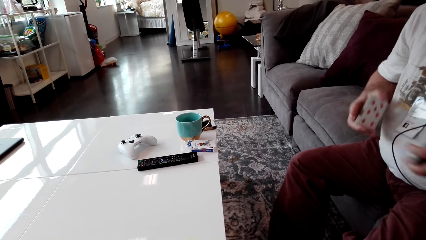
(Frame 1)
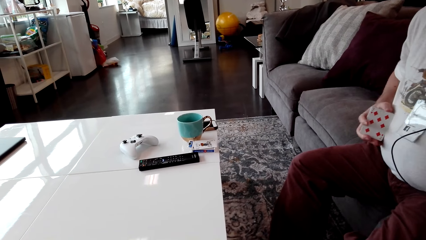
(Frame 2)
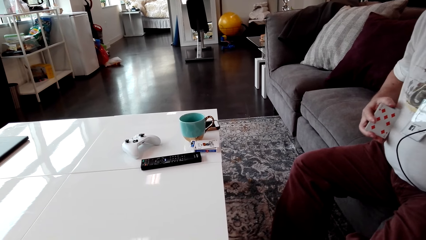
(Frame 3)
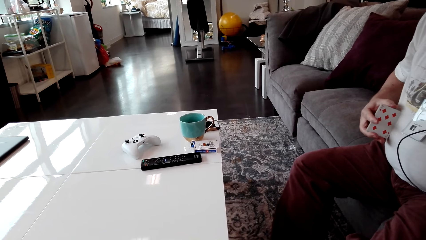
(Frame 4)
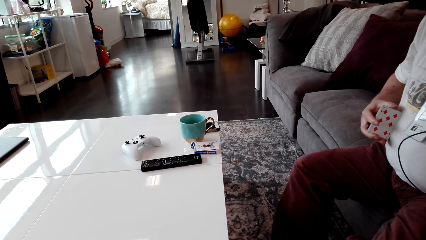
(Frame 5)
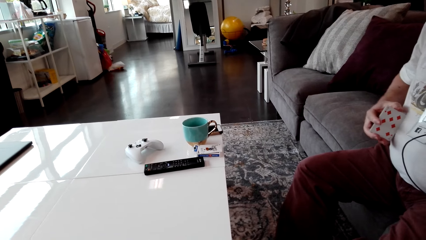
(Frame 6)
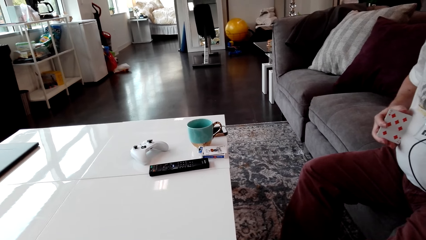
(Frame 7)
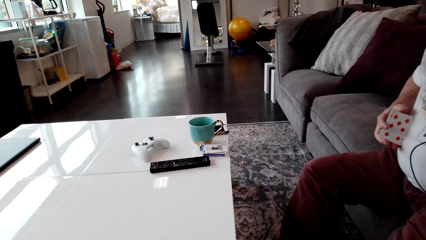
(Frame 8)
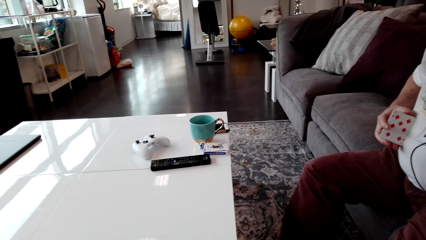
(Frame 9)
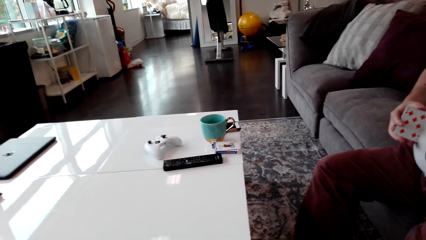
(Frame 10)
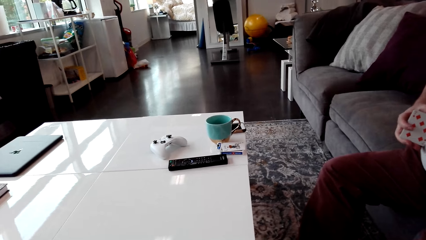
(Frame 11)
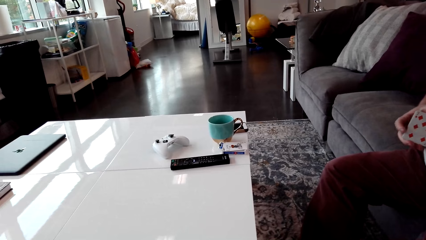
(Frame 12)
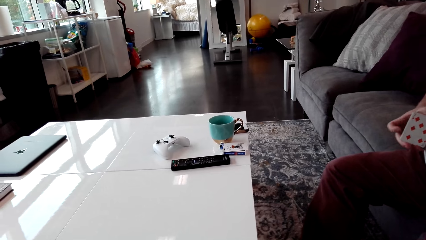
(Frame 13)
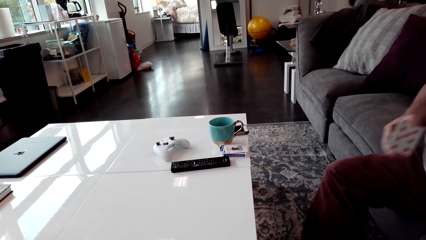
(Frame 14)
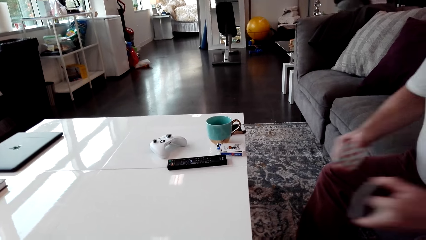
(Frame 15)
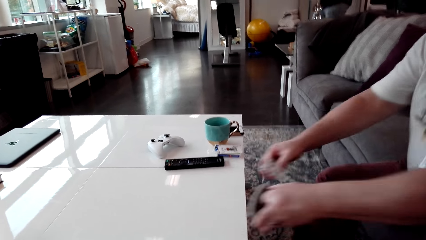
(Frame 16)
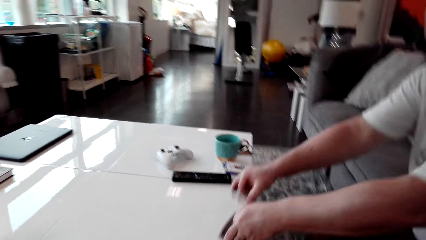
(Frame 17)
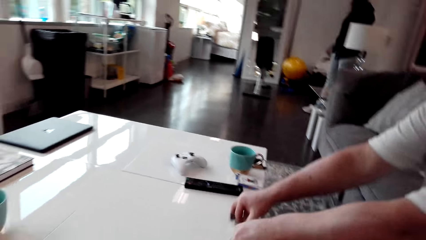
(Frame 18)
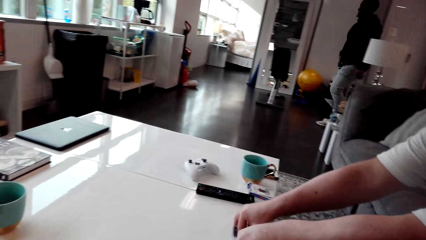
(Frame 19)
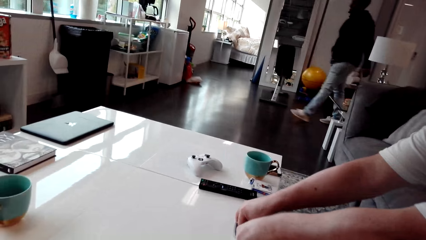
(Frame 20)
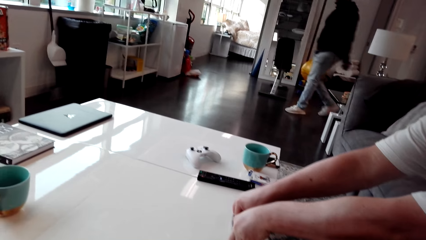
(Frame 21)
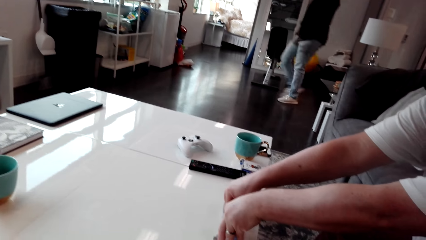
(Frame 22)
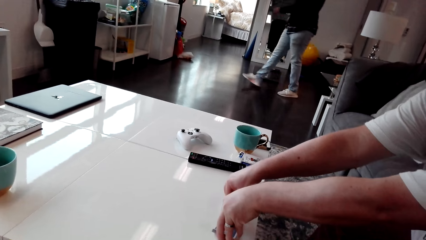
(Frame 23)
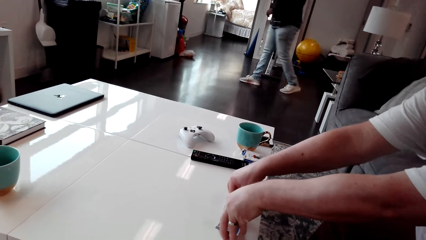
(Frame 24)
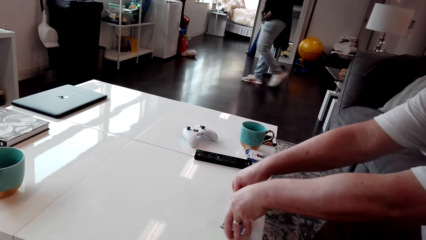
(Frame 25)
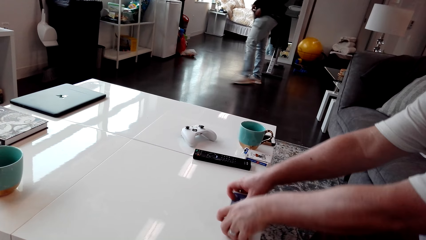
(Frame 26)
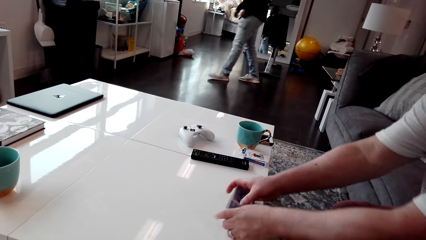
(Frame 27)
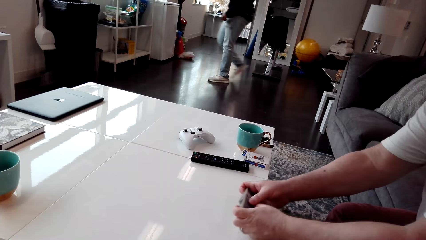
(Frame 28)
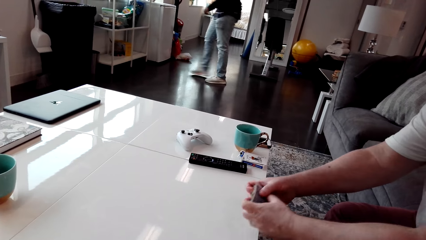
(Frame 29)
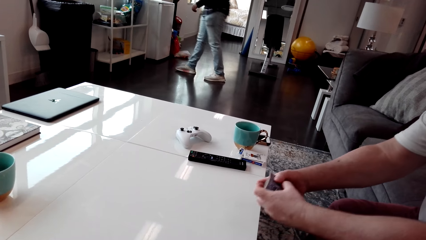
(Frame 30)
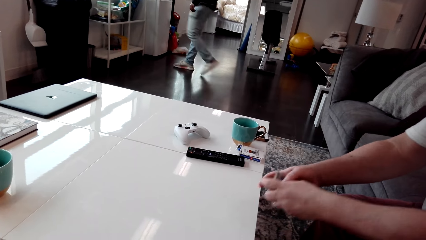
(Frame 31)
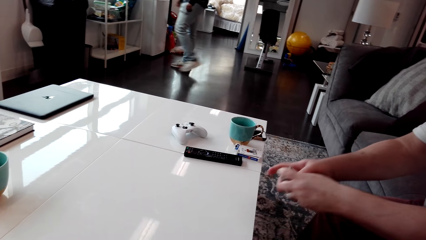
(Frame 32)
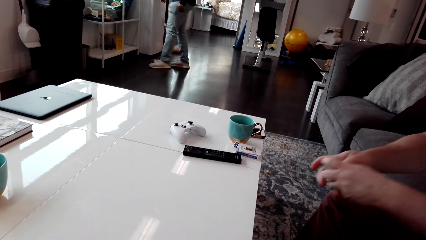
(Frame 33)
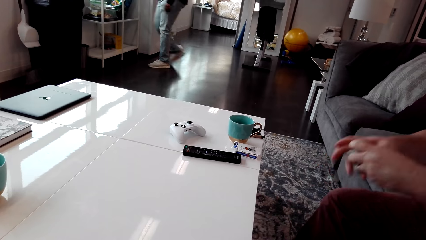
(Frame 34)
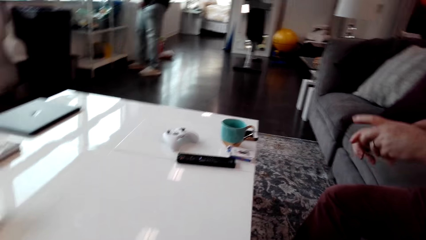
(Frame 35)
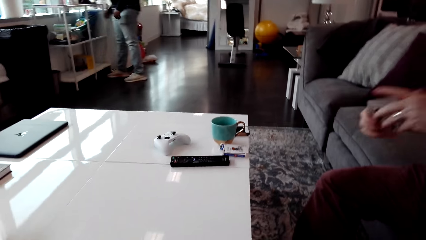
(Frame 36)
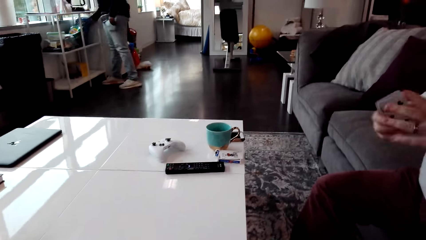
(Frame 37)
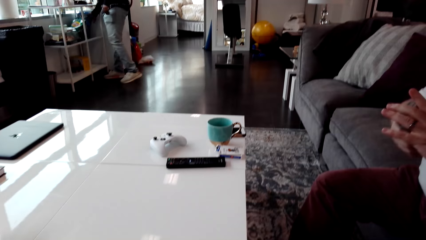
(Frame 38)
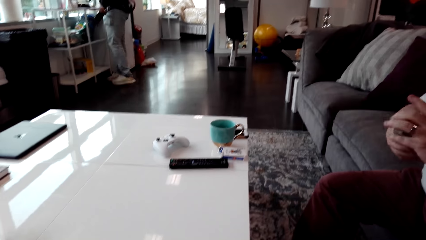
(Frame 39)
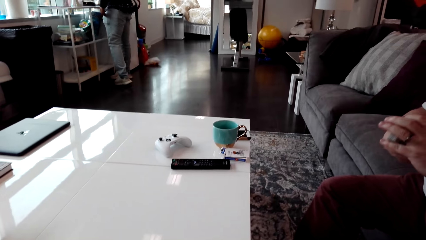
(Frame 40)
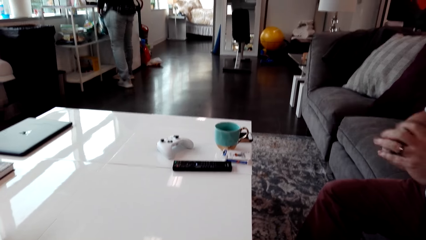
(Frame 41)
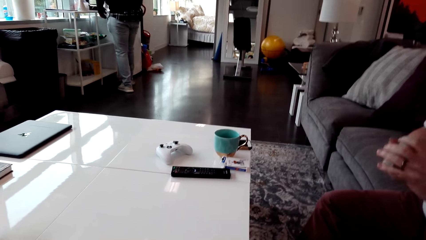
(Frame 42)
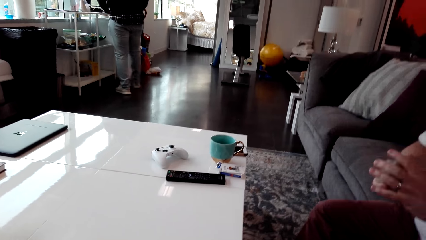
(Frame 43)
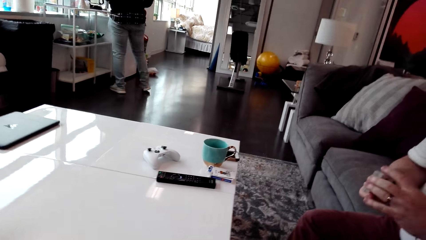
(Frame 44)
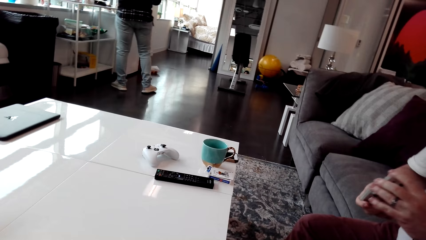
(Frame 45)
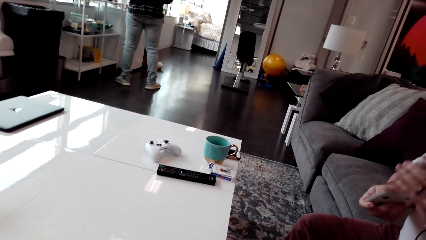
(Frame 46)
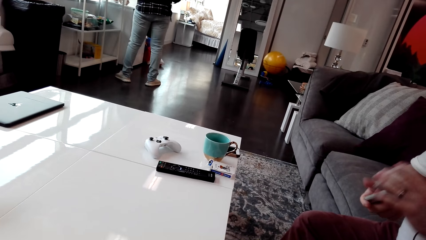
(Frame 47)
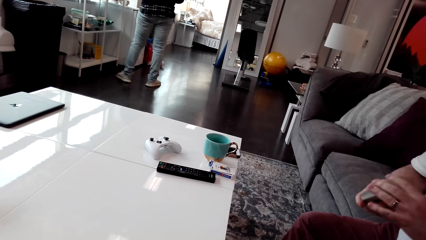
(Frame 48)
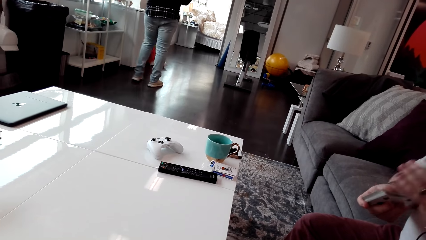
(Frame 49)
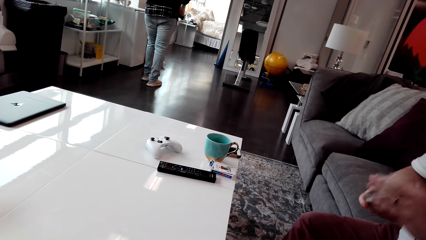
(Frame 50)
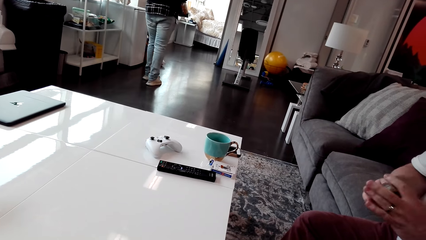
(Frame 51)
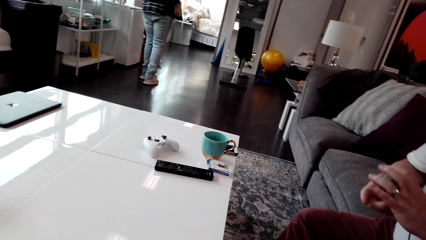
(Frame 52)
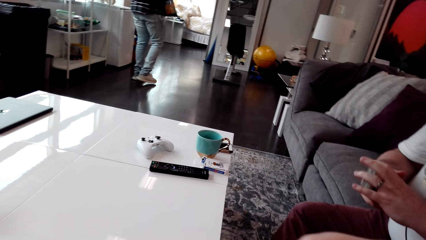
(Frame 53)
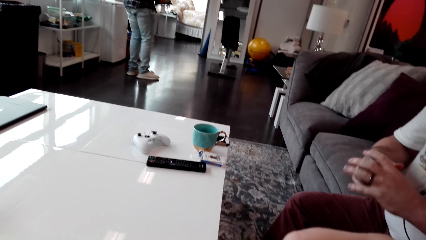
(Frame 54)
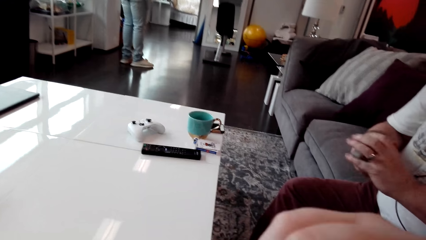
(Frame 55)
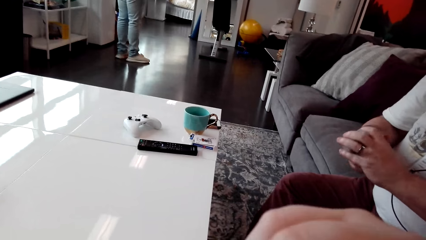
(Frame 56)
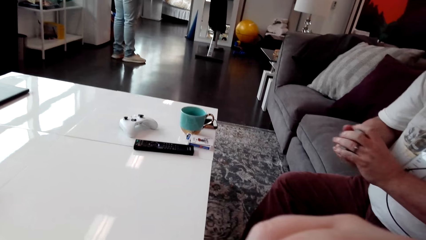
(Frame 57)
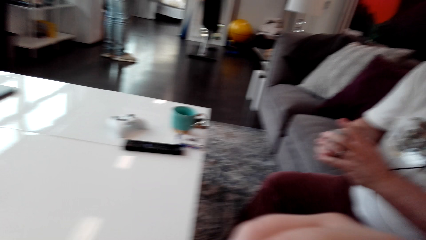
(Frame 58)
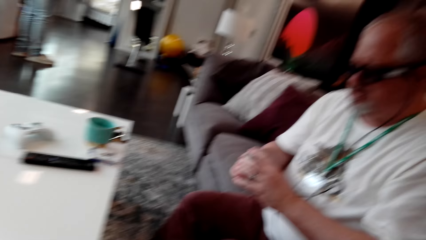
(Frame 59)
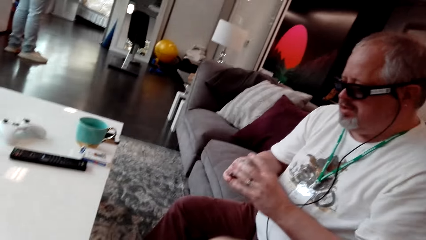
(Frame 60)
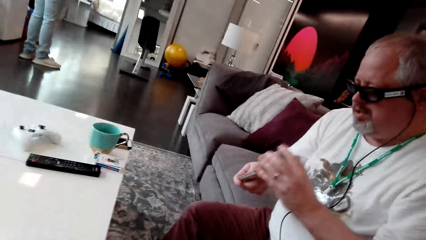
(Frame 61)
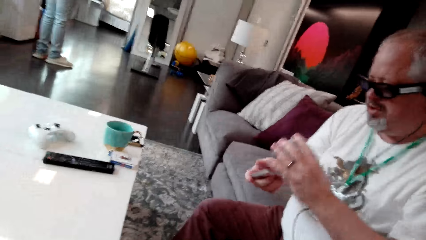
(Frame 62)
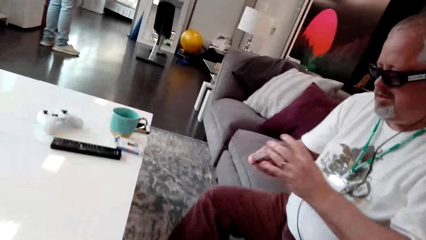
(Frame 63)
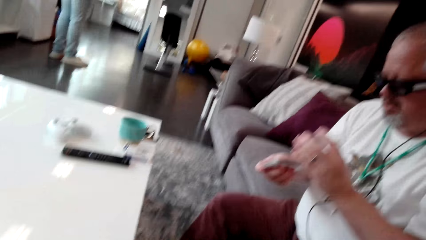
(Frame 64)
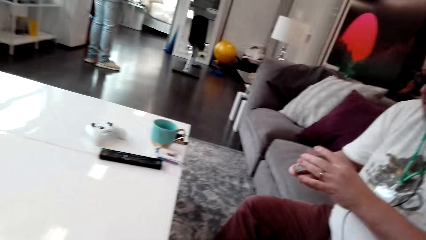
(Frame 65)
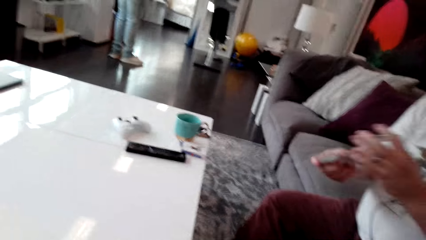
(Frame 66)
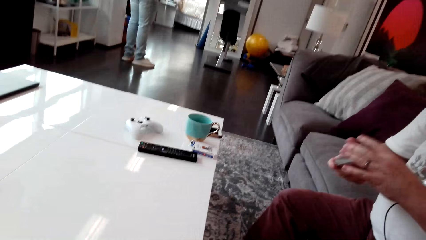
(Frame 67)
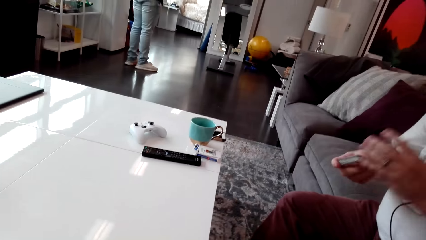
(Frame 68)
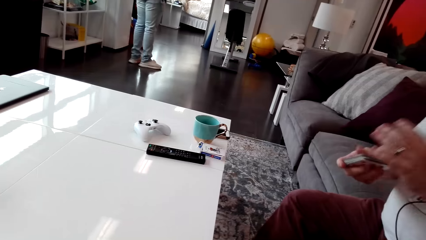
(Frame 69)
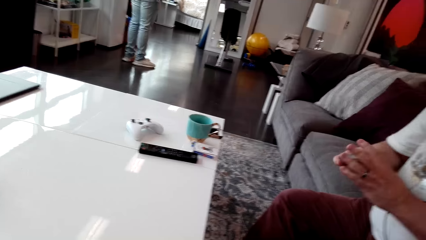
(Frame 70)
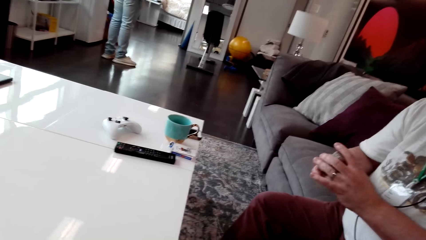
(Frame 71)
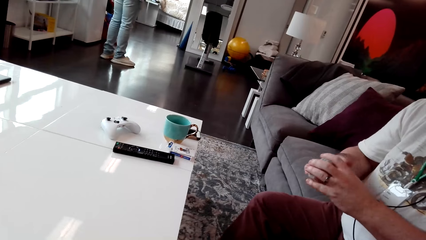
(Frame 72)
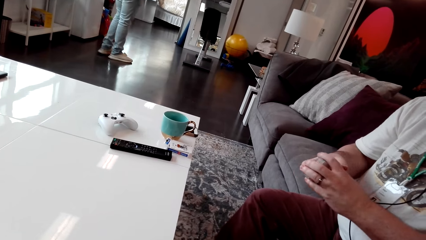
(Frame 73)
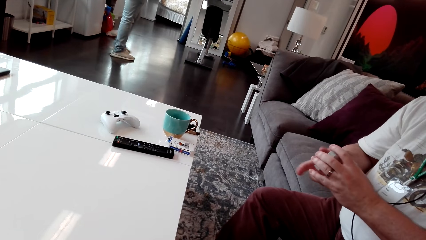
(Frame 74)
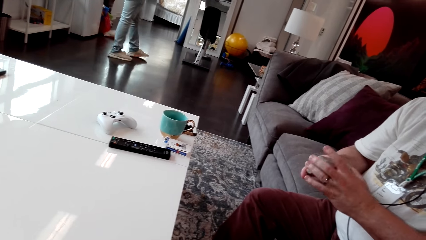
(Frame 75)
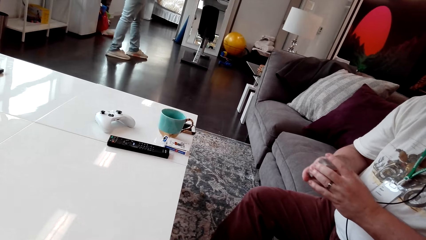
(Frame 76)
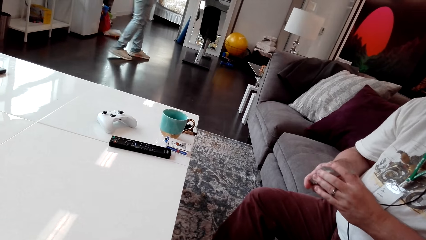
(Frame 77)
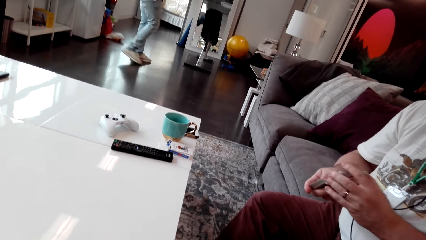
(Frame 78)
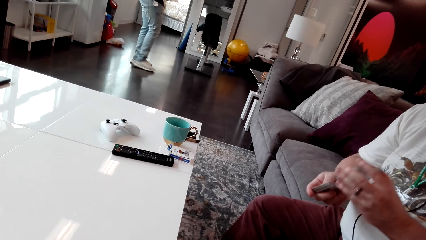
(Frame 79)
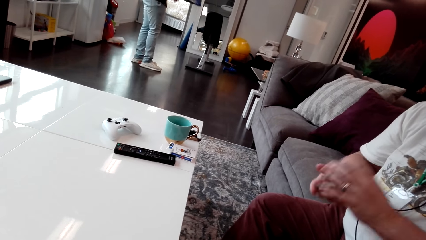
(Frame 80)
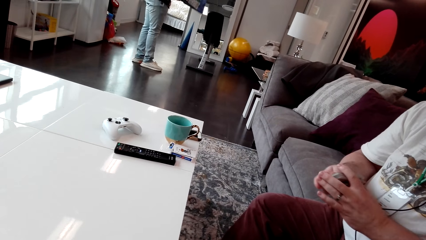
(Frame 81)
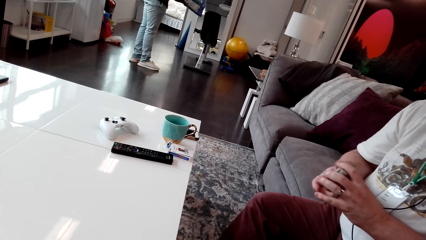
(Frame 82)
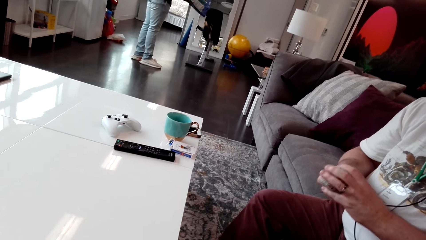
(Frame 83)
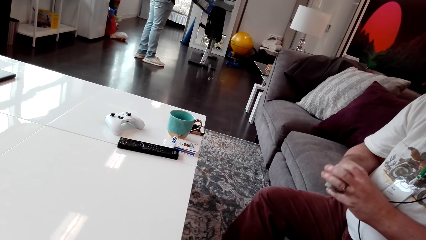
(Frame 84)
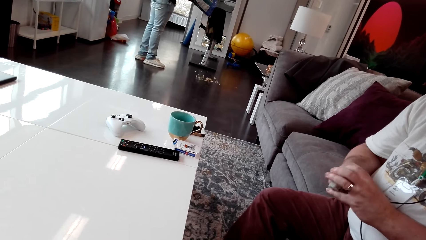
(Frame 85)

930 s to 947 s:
The camera wearer puts the playing card on his stomach. He talks to the man. The man puts the playing card on the table. The man picks up the playing card from the table and holds the cards. The camera wearer looks around. The man arranges the playing cards on his hands and interacts with the camera wearer. The camera wearer looks around. The man shuffles the cards.
